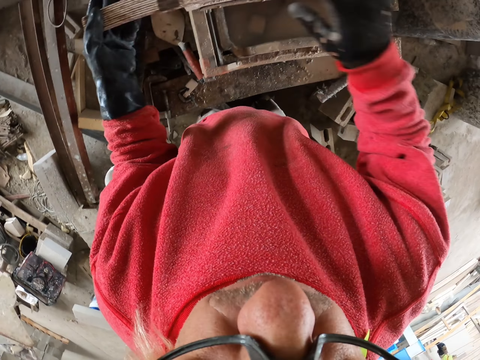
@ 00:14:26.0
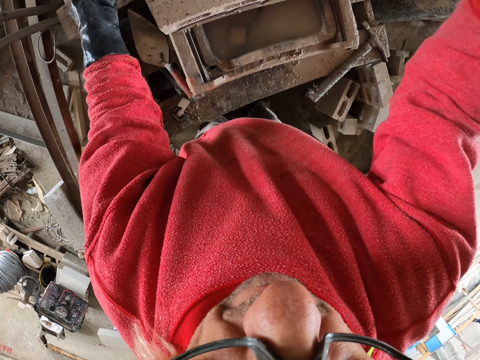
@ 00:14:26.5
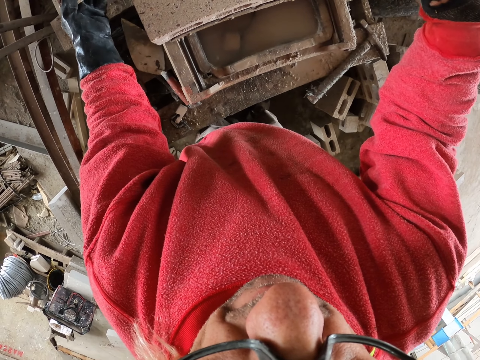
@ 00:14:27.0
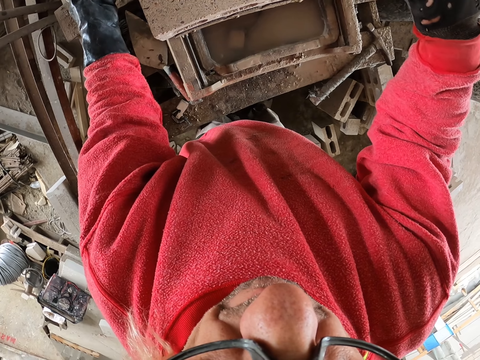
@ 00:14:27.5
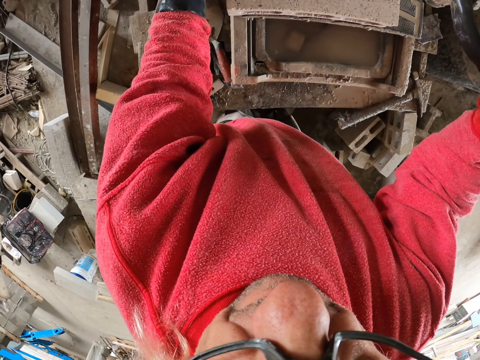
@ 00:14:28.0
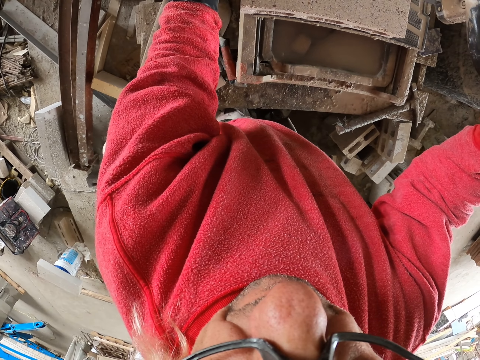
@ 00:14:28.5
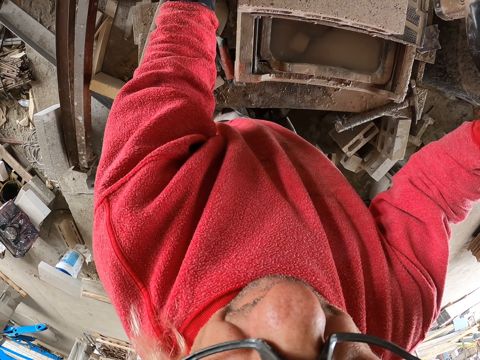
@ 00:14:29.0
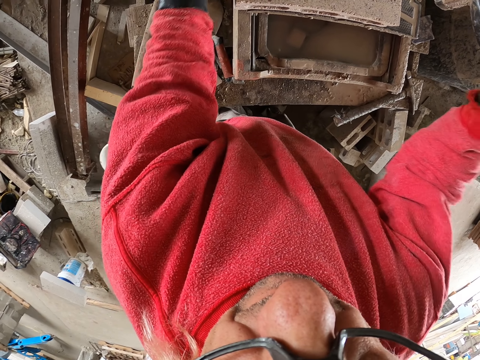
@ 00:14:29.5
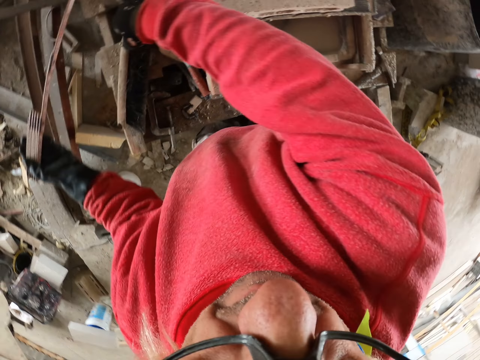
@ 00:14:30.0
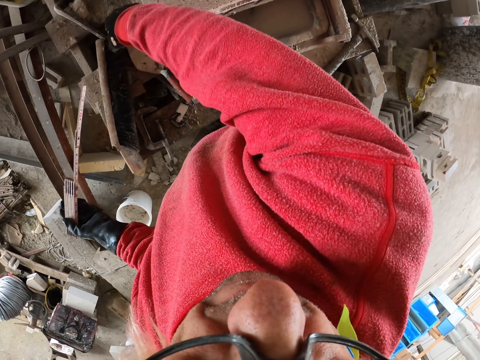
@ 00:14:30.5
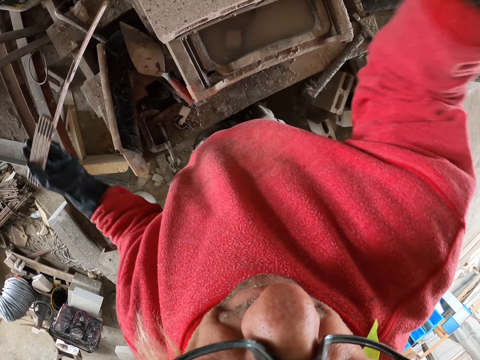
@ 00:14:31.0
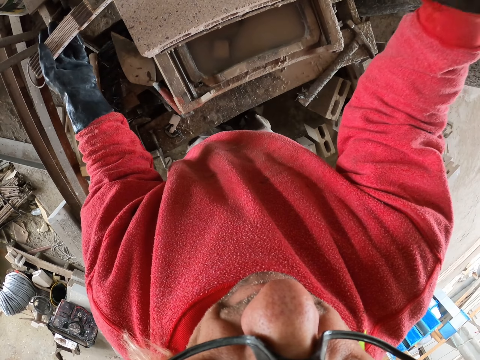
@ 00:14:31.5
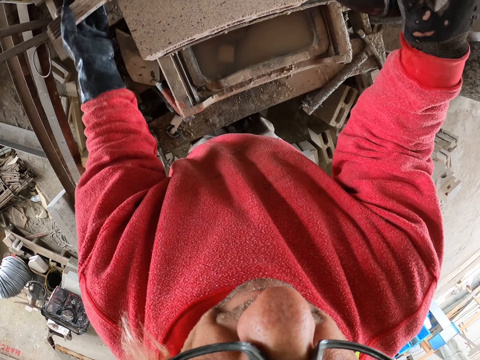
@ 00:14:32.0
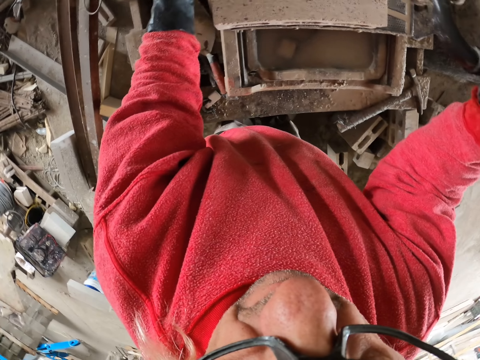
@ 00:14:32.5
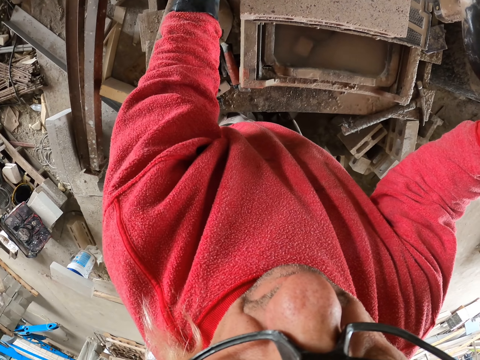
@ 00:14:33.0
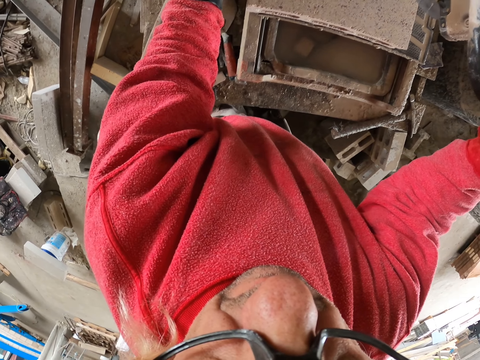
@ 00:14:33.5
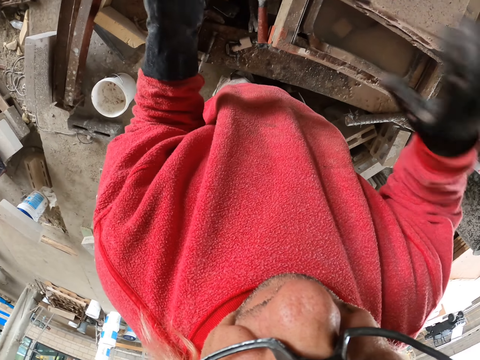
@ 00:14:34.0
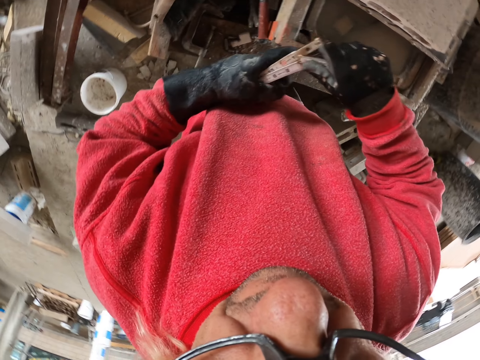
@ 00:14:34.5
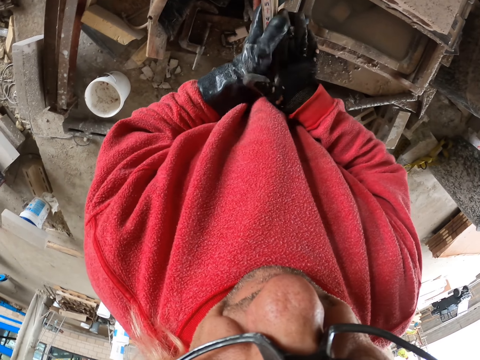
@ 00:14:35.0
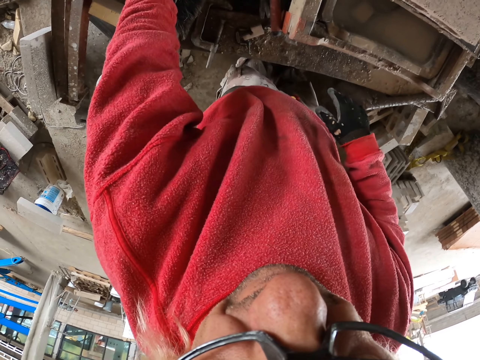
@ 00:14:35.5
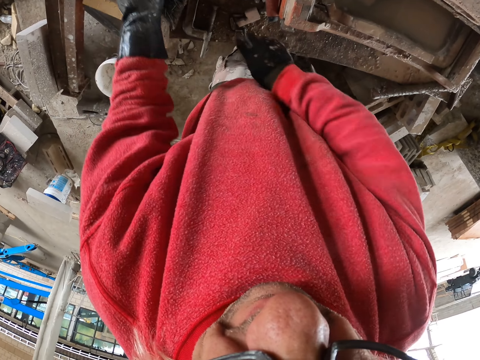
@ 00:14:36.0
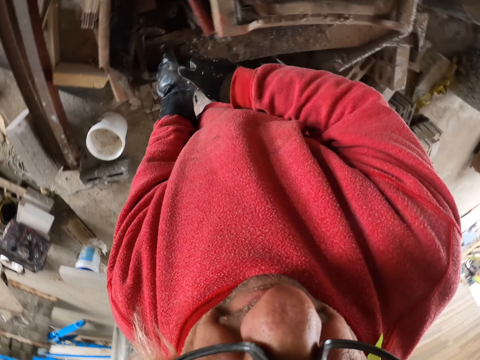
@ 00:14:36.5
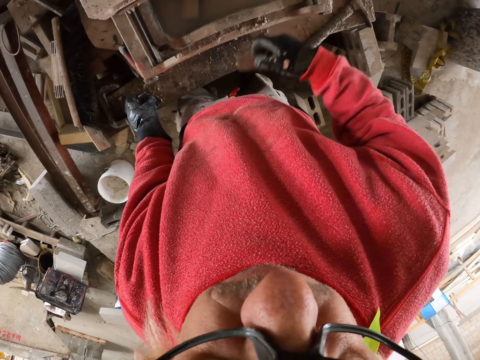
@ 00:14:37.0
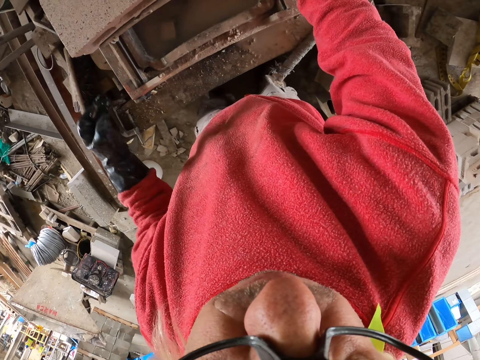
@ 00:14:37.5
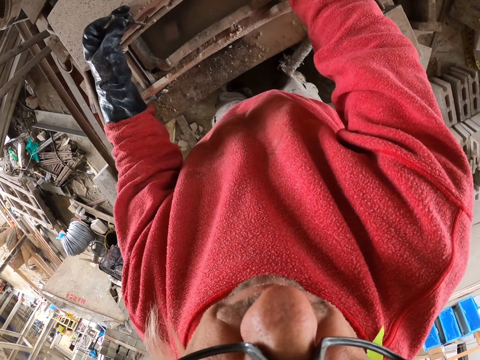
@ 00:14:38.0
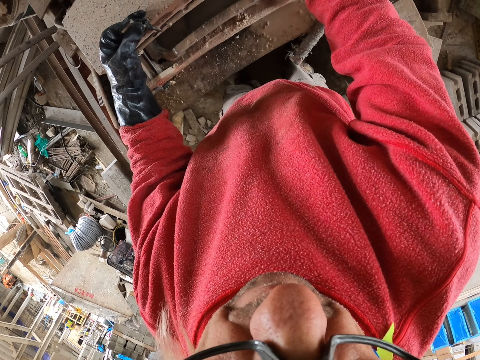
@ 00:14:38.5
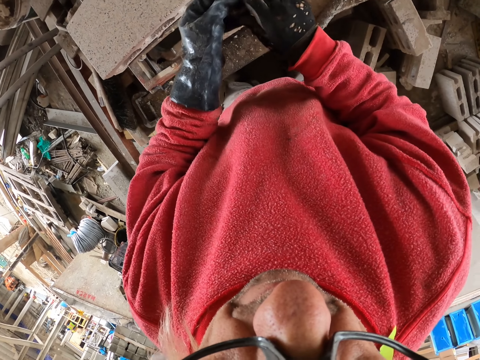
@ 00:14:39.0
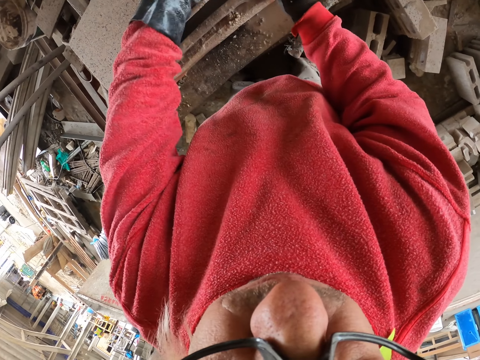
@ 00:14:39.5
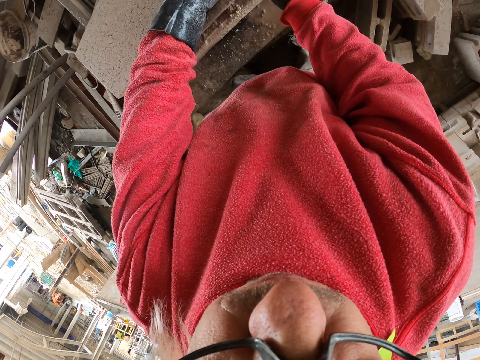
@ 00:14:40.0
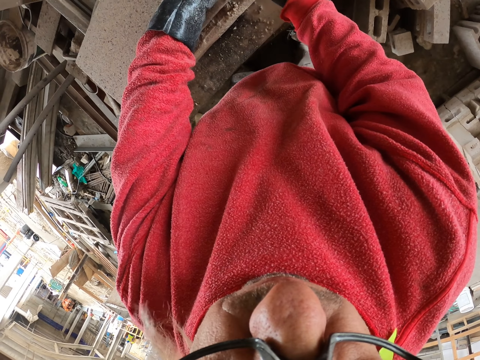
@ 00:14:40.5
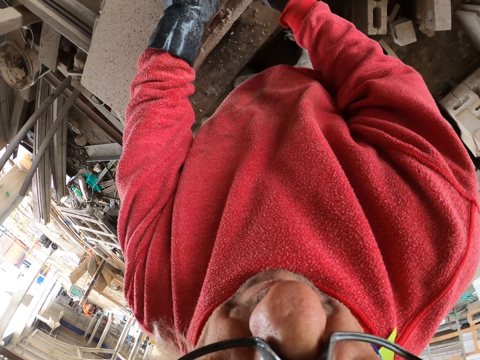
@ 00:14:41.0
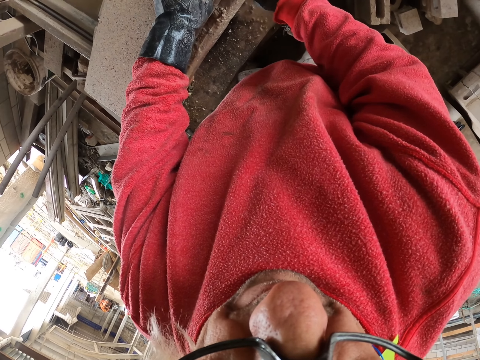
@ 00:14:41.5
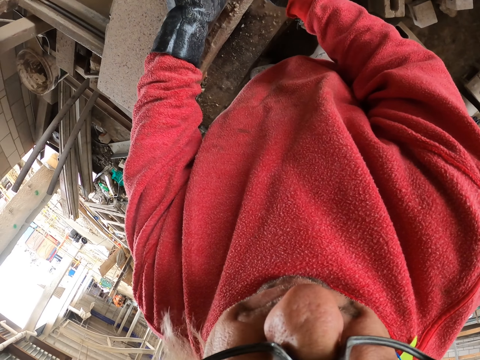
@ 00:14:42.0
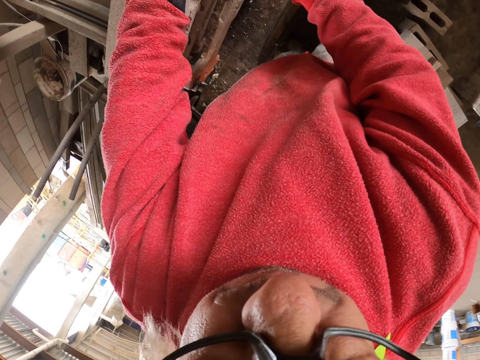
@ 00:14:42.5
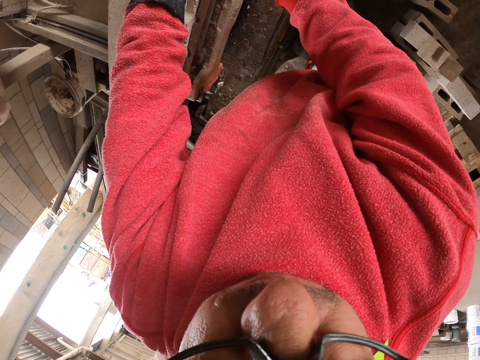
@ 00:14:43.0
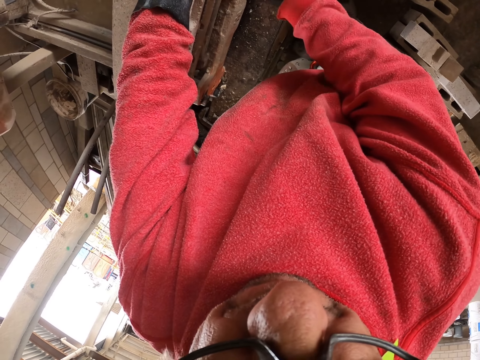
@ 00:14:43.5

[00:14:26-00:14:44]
The camera wearer measures the concrete brick. They fold the tape measure. They put the tape measure on the table. They pick up something. They tighten something. They cut the concrete brick.

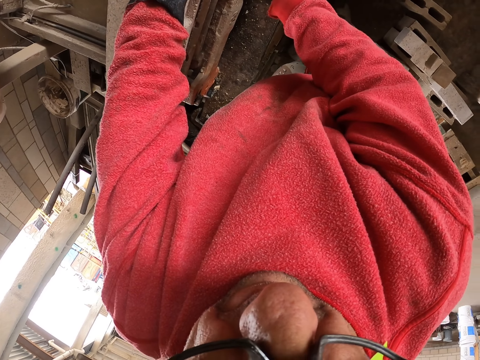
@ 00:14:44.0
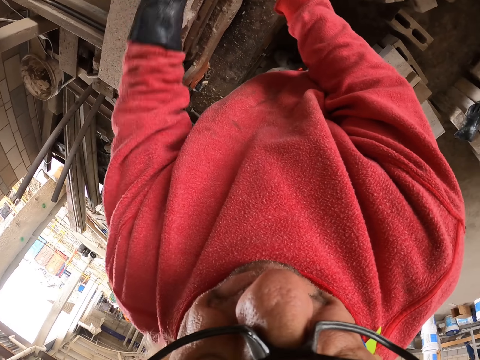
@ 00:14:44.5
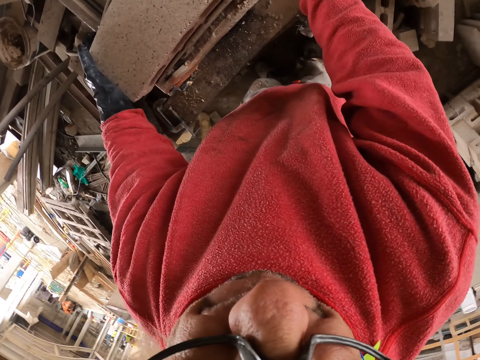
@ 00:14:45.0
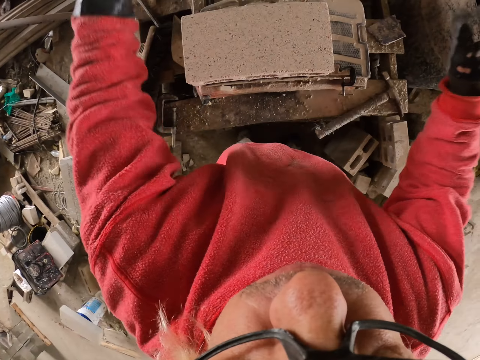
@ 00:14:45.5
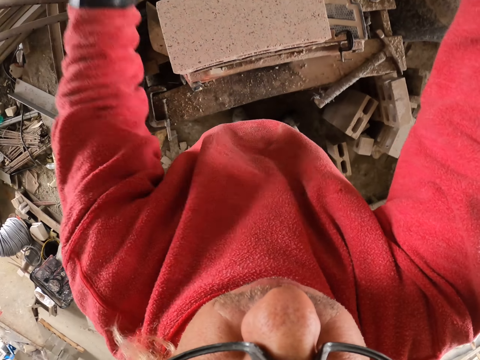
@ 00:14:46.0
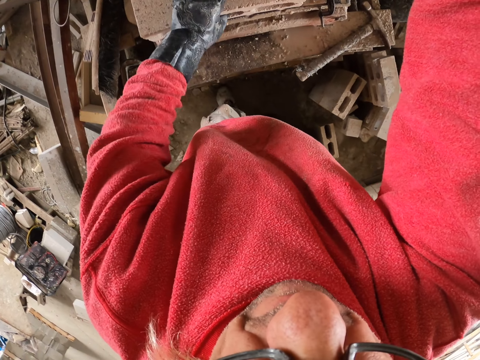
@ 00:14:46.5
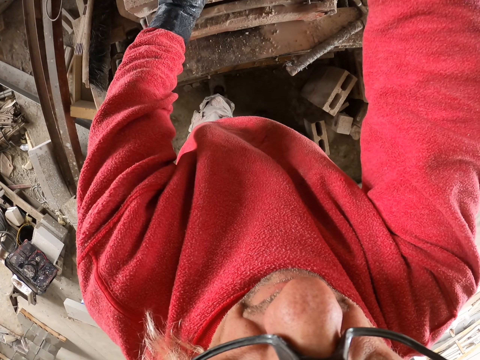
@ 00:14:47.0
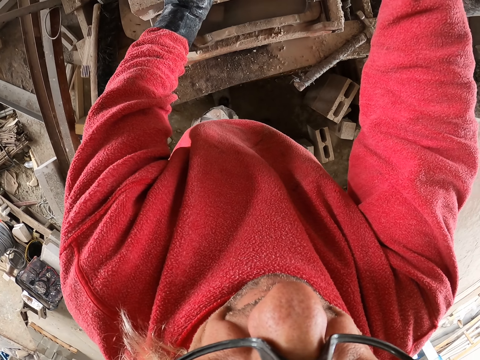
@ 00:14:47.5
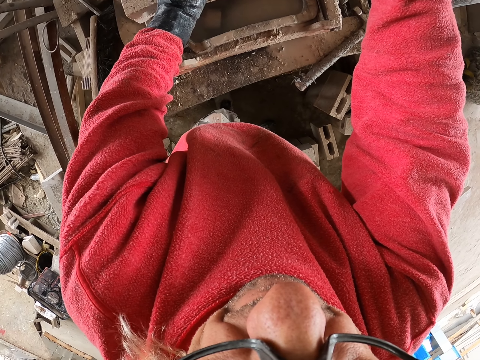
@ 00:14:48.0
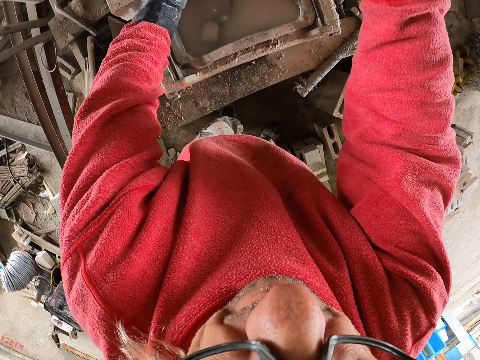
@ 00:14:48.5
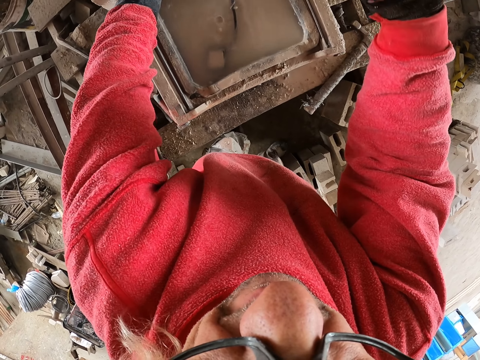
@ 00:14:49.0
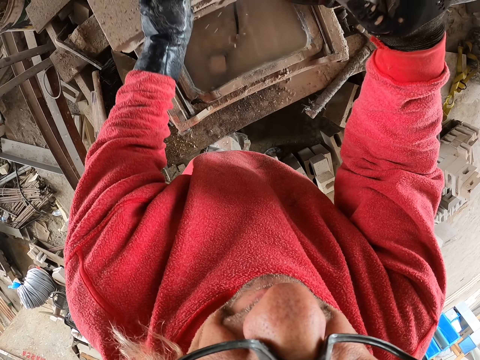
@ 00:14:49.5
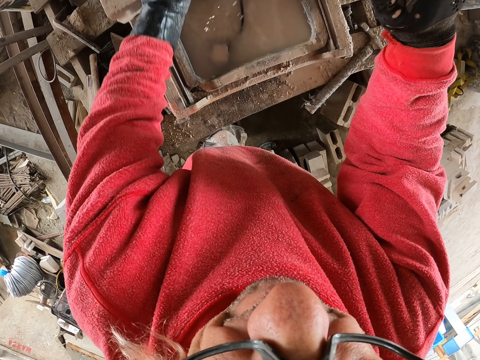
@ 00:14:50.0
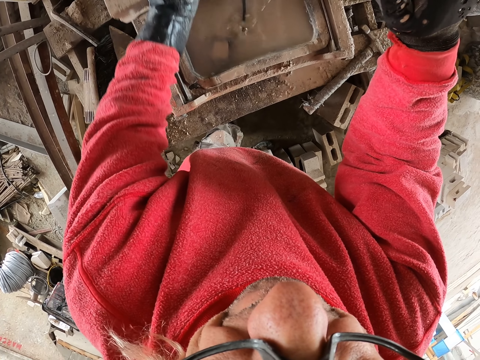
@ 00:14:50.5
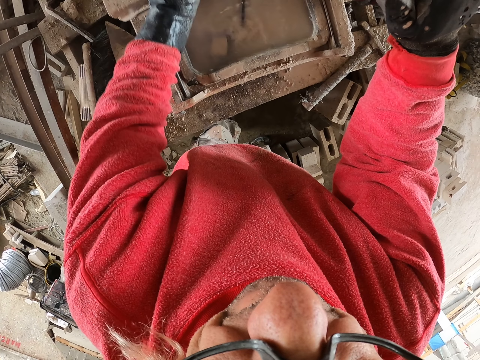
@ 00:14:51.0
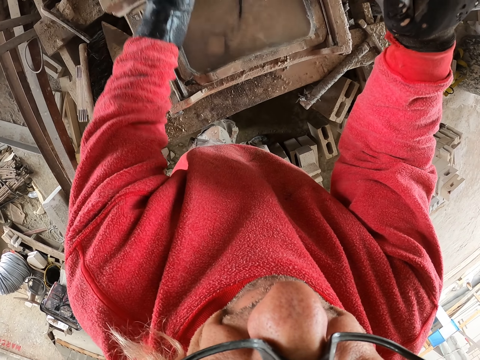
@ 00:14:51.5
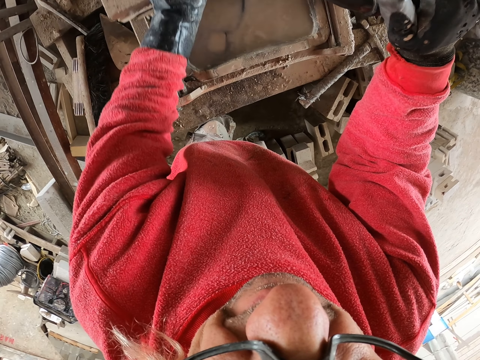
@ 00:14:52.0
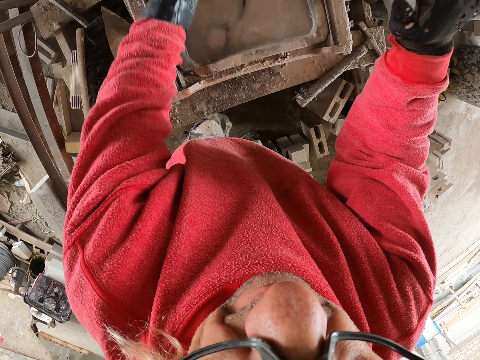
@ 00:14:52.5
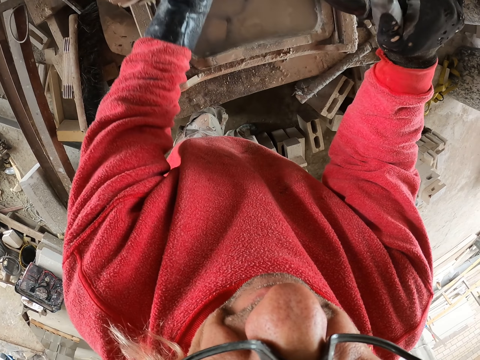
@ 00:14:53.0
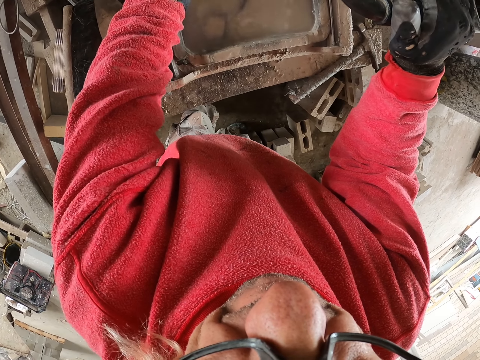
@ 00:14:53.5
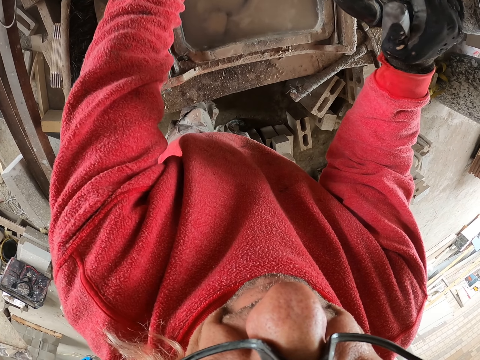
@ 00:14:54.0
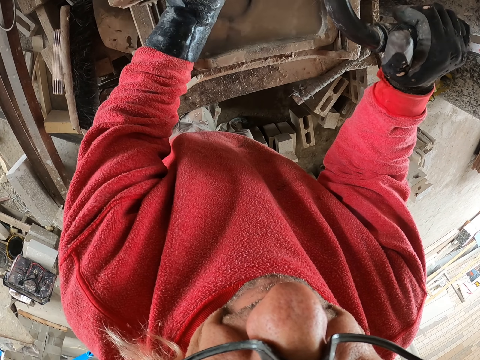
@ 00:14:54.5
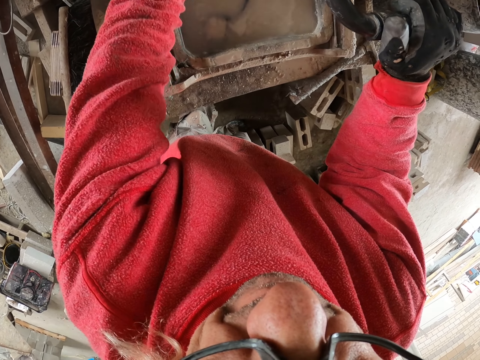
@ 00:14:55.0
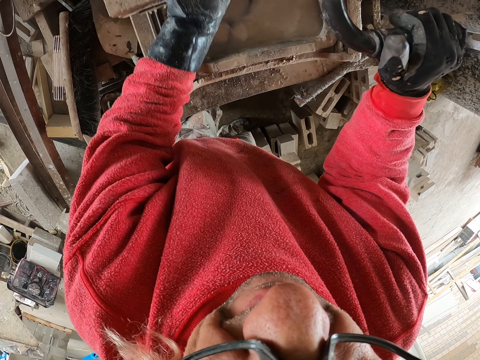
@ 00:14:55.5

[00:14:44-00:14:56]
The camera wearer cuts something.
